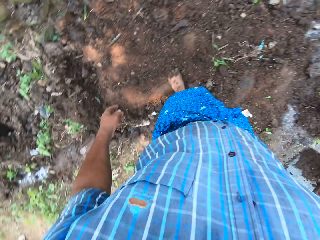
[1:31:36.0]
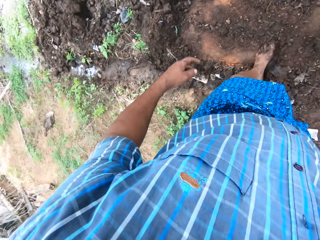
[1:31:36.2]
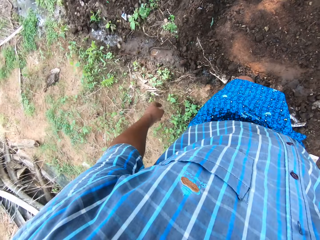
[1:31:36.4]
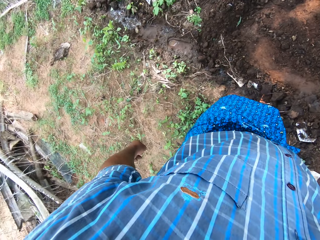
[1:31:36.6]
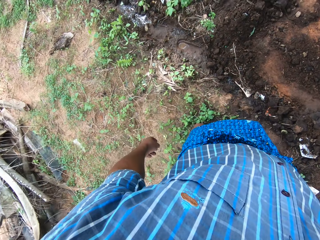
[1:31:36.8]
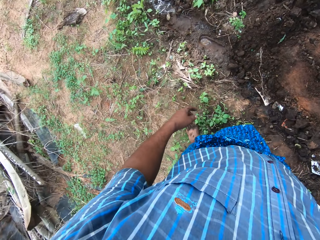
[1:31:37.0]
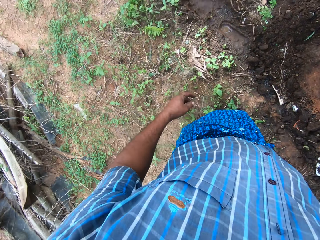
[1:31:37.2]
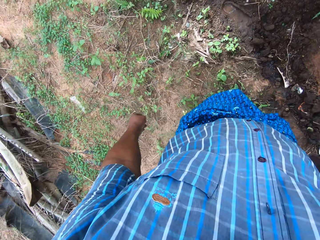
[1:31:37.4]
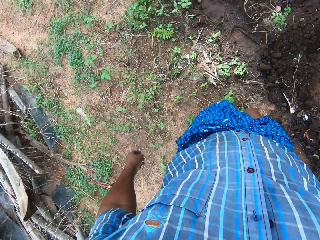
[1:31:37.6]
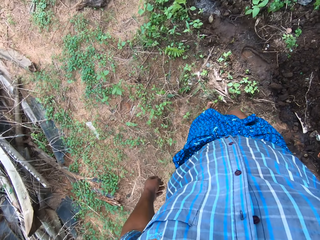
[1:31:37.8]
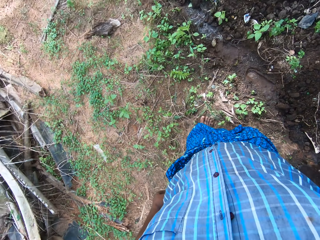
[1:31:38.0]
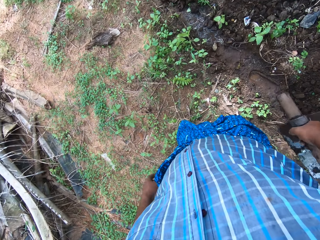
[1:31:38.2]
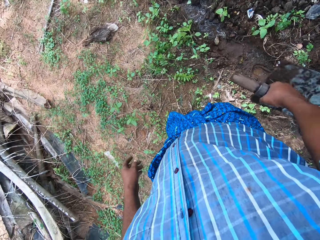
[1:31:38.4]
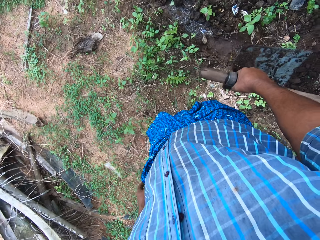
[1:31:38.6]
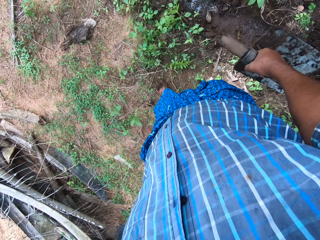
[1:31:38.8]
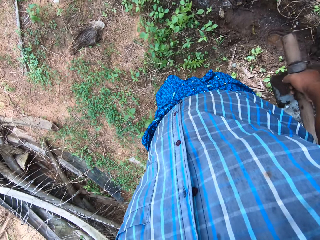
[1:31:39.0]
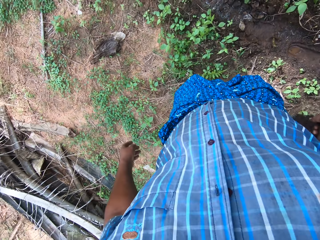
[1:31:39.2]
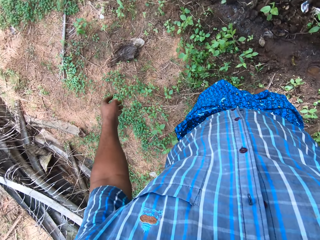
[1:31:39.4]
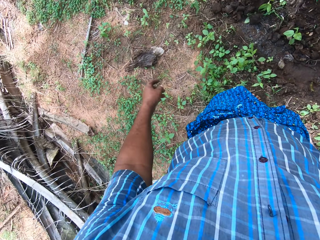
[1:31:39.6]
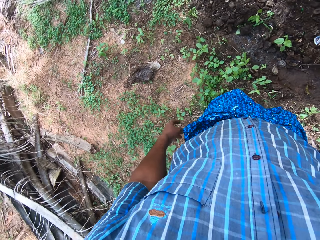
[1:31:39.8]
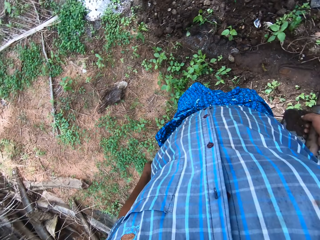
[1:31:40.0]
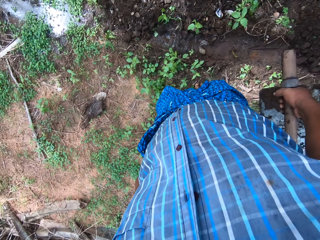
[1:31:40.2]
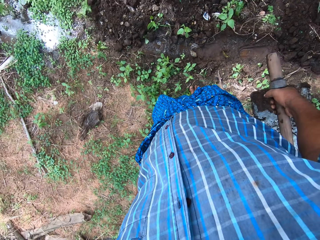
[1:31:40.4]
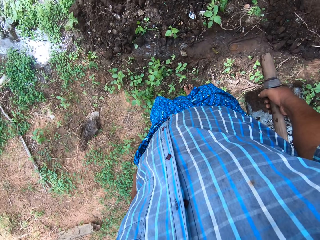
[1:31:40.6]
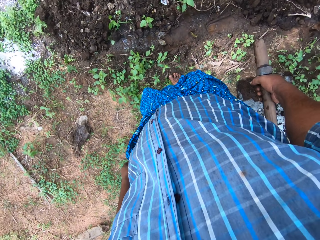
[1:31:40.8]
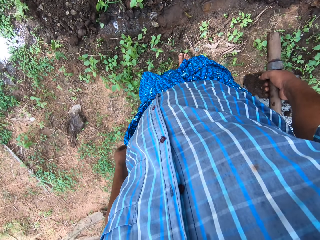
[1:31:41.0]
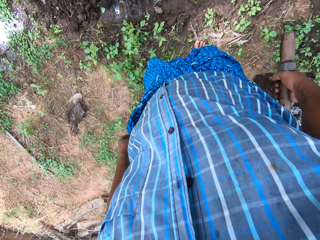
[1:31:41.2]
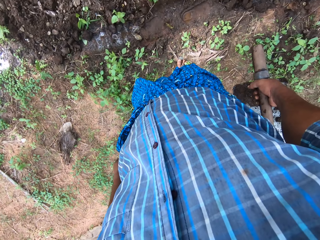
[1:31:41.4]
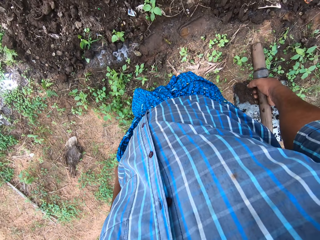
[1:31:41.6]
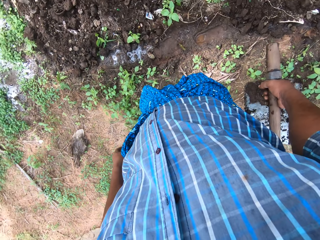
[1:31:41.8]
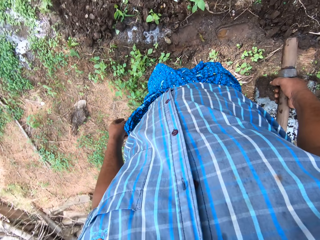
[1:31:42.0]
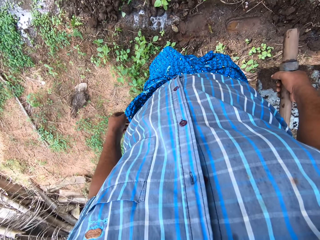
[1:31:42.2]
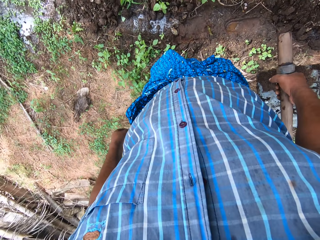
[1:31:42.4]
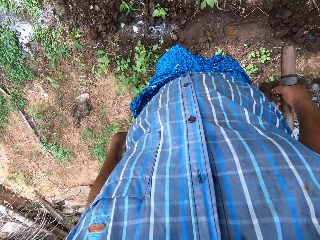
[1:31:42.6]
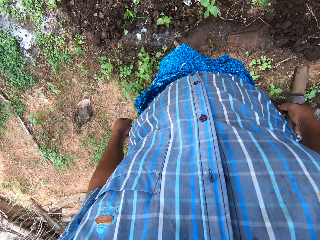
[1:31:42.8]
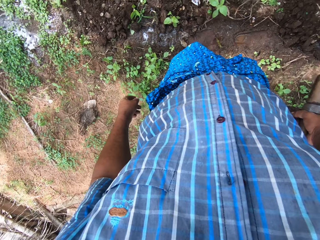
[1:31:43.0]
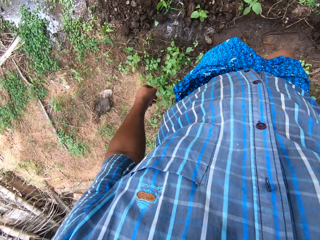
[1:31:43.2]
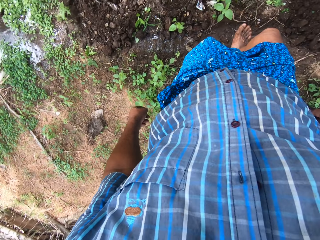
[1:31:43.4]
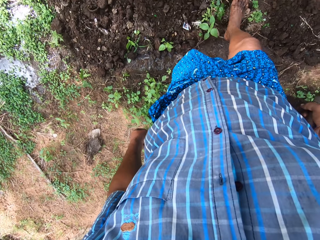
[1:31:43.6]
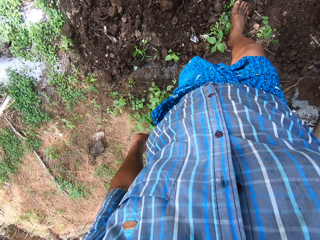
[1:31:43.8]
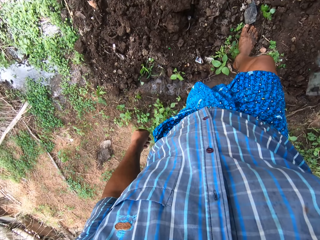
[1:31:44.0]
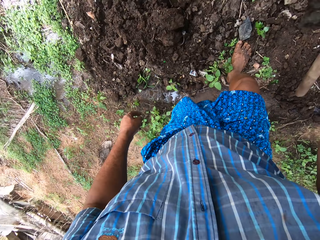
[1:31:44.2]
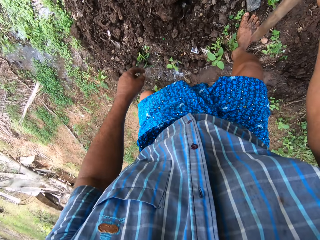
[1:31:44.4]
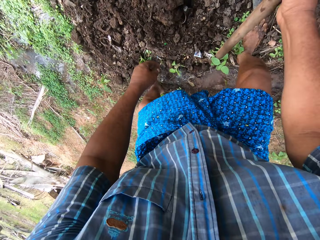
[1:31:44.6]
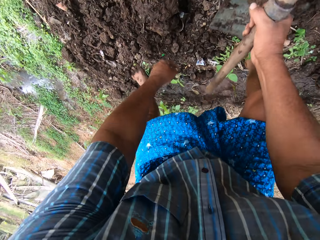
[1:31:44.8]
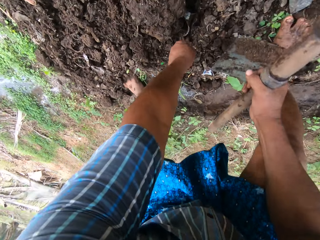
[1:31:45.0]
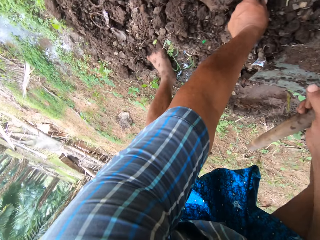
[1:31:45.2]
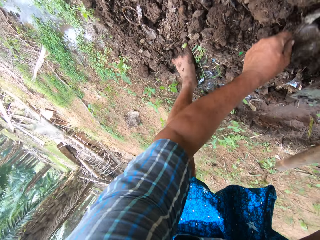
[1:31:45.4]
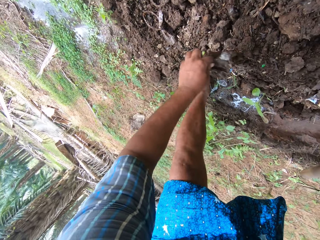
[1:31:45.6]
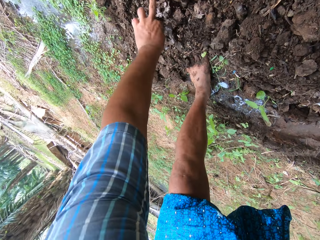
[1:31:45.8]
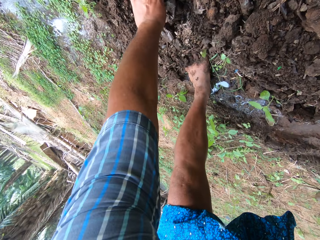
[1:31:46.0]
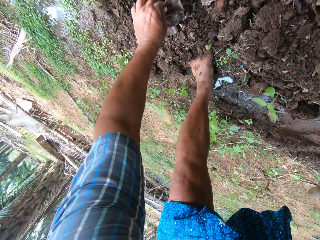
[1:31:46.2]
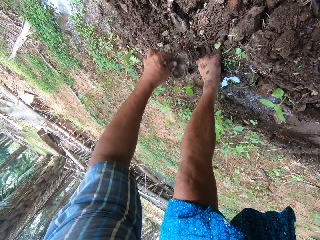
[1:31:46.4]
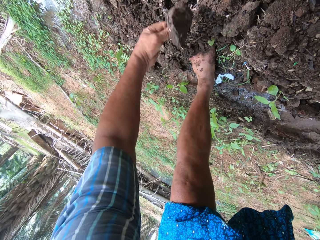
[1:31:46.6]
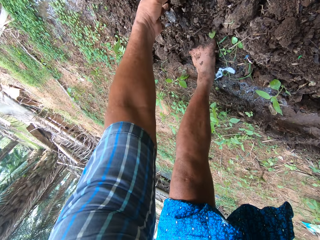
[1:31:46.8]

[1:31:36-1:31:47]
The camera wearer walks back to the field stream on the left side of the tree. They carry the hoe. They look around the field work area. They take a step over the field stream. They pick the dirt in the sand.

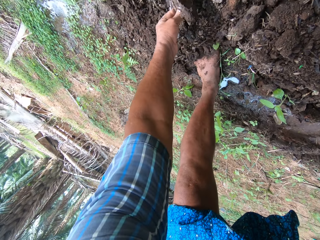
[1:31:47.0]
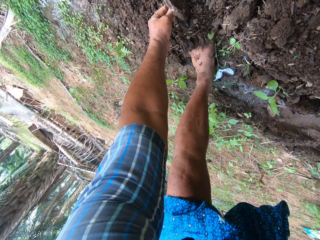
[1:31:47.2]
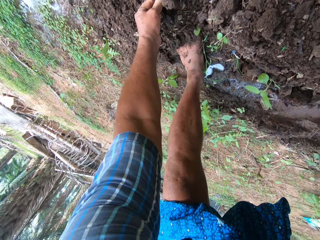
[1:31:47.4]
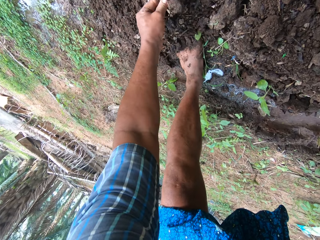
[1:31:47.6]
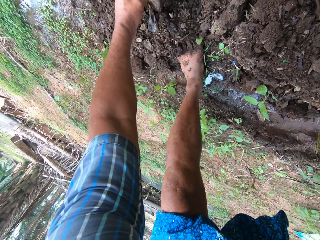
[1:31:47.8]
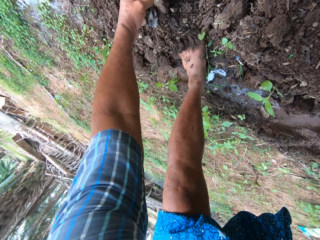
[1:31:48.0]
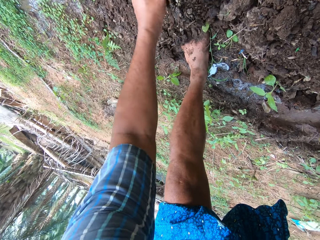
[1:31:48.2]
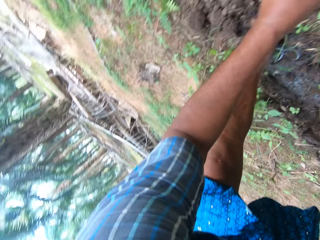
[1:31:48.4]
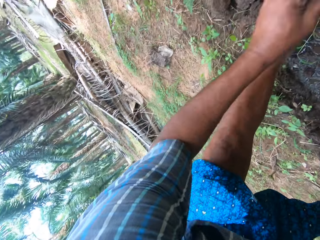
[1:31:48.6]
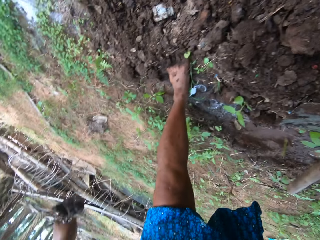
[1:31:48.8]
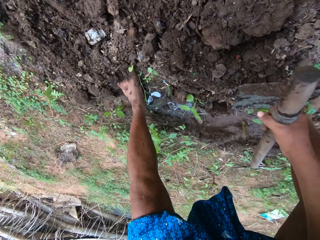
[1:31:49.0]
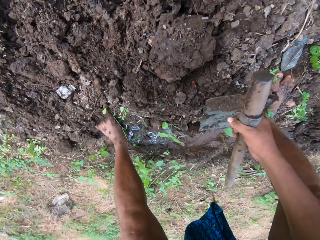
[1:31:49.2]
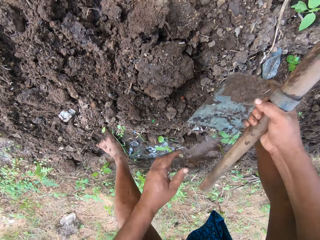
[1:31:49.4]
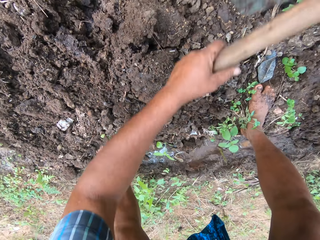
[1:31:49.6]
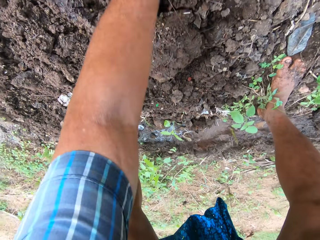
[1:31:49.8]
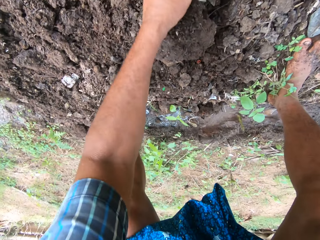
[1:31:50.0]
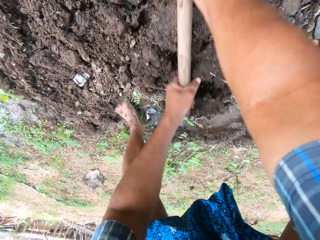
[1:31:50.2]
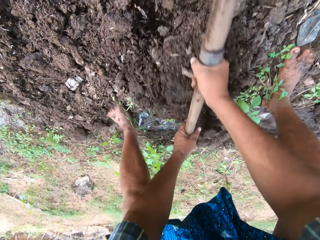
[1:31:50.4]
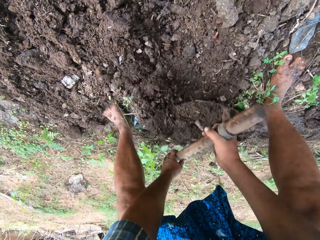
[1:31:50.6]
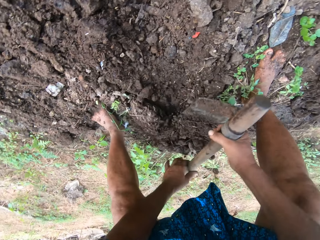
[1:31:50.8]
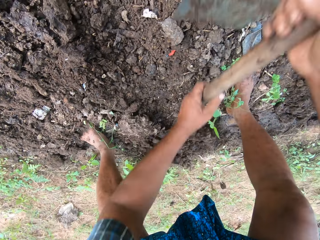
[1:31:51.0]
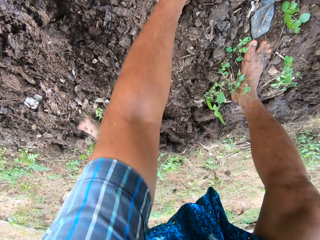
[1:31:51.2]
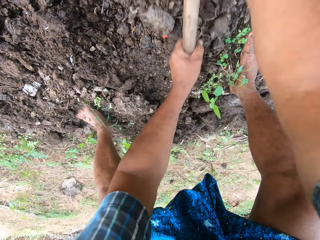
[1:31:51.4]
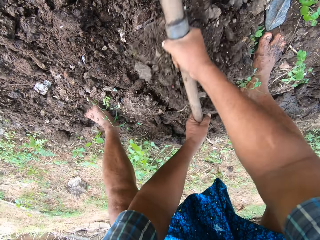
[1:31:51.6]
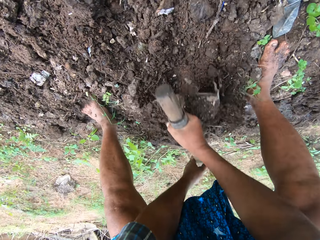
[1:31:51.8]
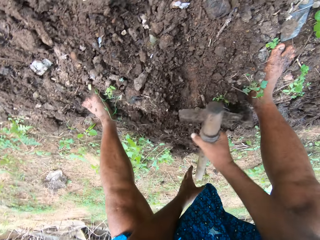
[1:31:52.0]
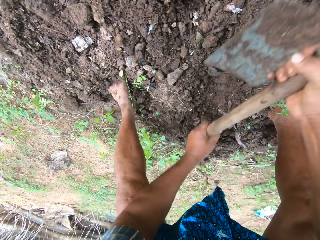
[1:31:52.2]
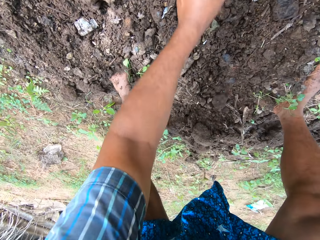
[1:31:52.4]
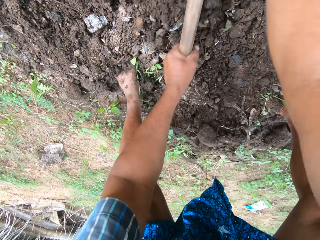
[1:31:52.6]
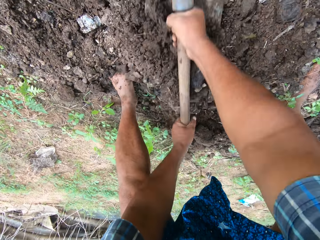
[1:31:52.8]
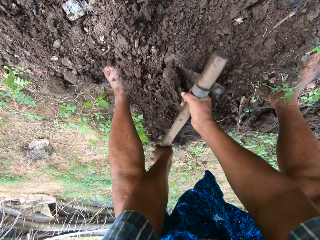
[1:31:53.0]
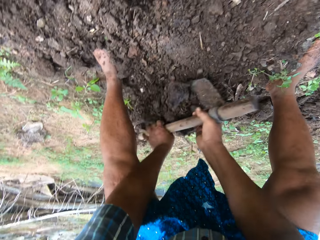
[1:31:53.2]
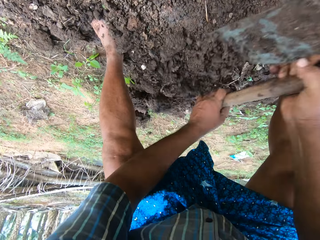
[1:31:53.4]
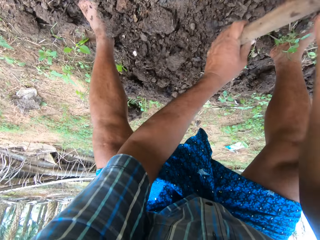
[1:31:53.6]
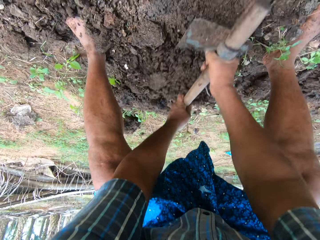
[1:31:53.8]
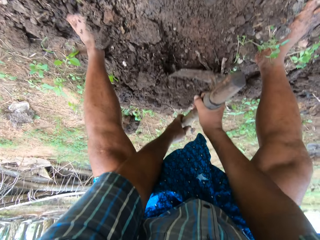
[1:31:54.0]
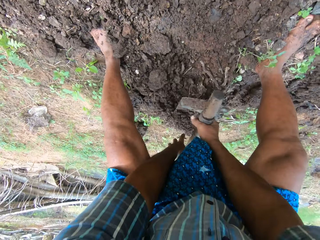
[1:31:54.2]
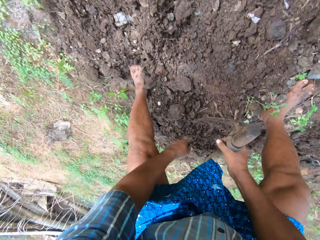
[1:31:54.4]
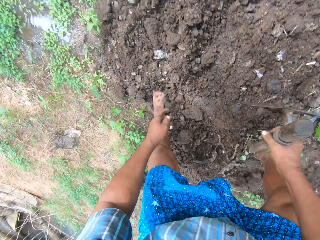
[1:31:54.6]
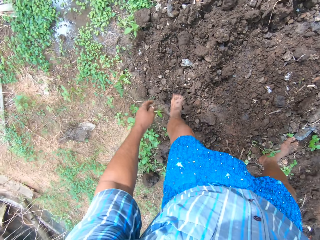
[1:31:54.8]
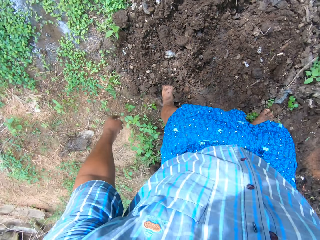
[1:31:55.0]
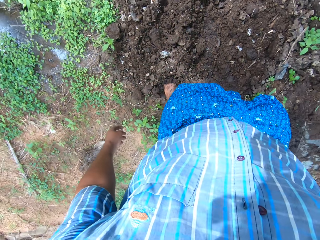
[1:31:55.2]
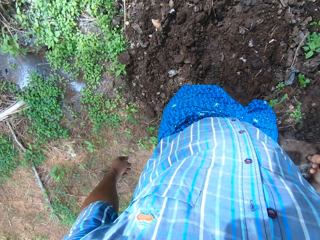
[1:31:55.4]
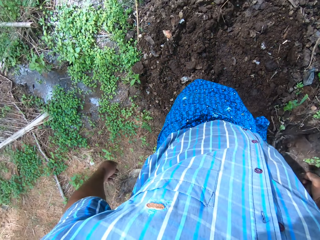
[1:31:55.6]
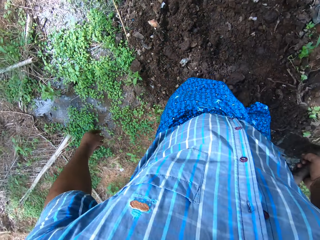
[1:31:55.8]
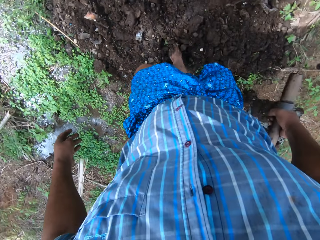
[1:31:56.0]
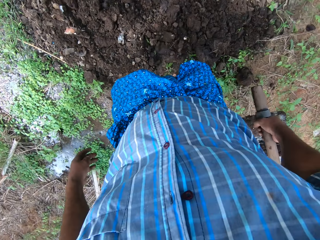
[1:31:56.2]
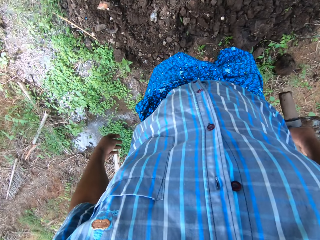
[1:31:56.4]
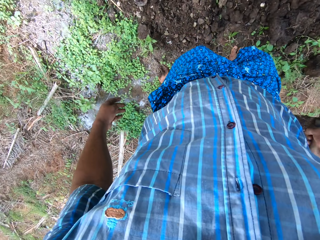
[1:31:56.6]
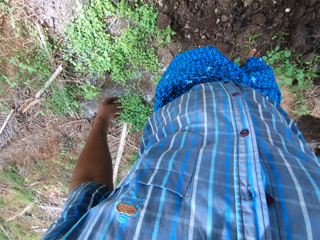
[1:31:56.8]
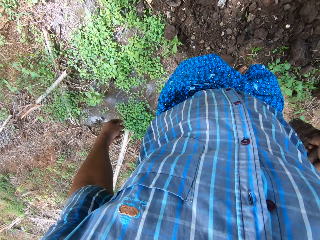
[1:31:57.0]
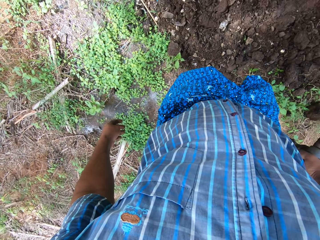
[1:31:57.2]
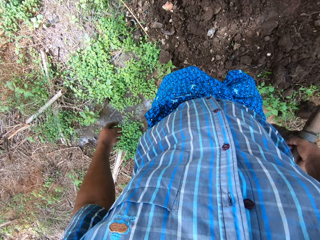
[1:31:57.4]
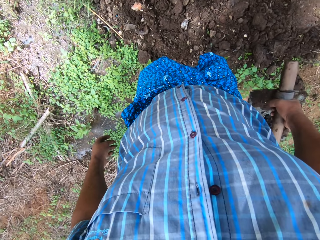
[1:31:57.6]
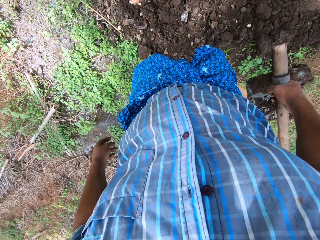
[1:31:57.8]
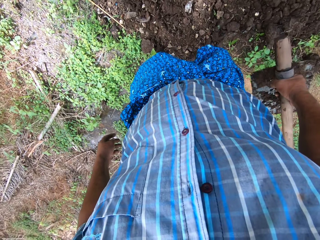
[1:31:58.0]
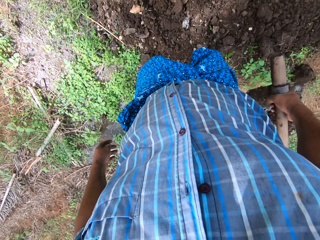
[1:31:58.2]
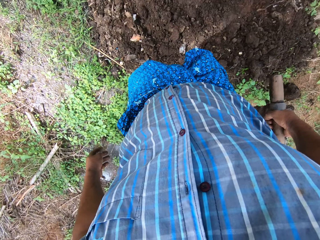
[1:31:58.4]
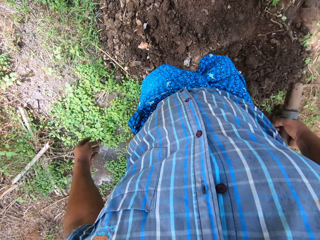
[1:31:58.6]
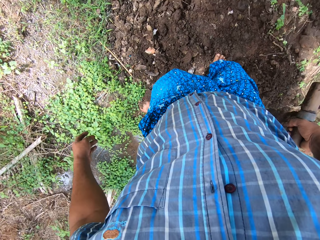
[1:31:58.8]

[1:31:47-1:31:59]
The camera wearer throws the dirt on the field. They hold the digging hoe with both hands. They pack sand to the field stream with the digging hoe. They move the soil with the hoe. They walk on the sand. They look around the farm.
